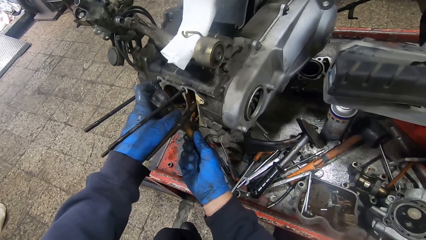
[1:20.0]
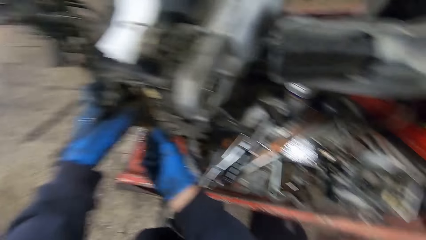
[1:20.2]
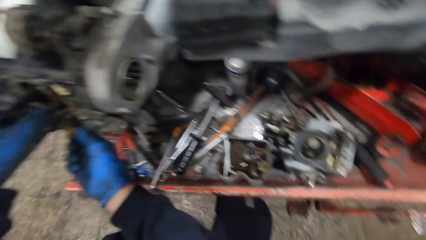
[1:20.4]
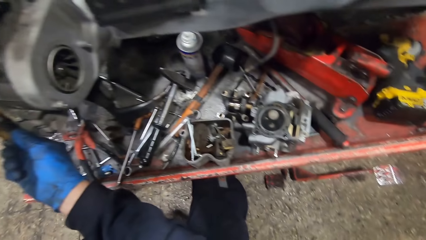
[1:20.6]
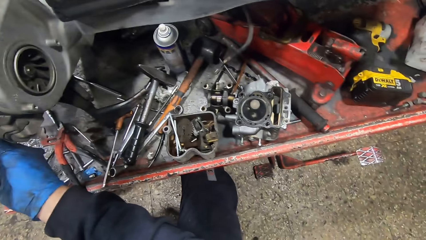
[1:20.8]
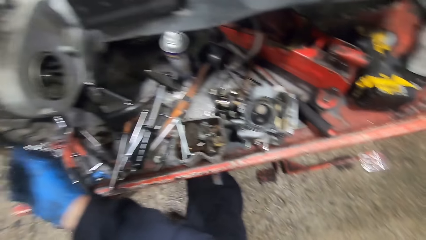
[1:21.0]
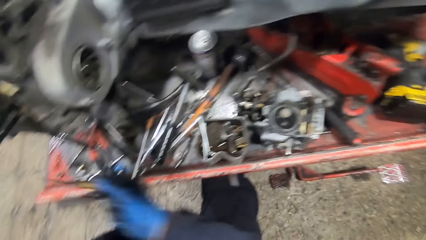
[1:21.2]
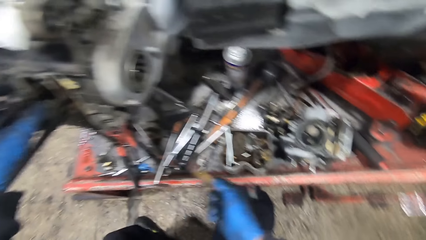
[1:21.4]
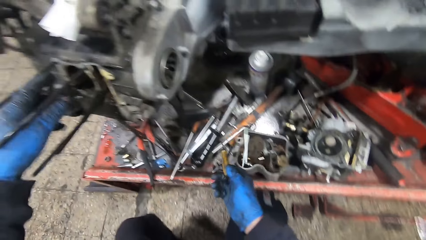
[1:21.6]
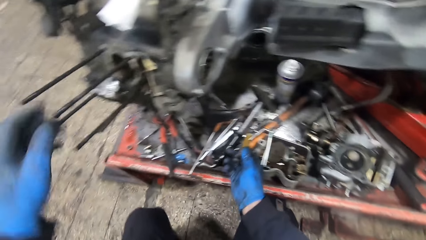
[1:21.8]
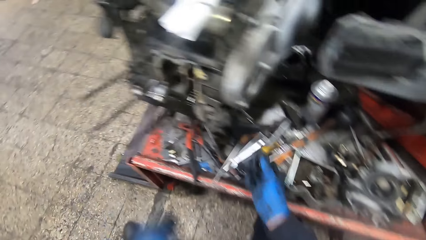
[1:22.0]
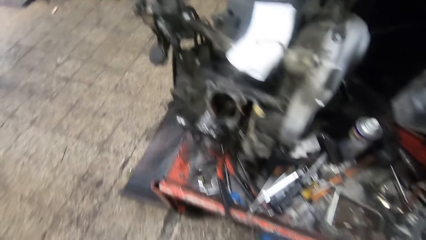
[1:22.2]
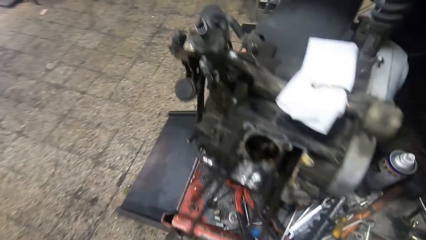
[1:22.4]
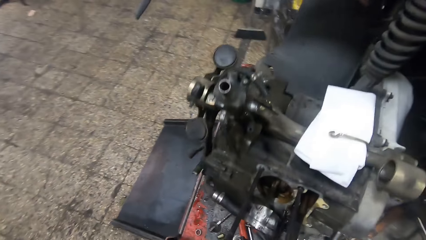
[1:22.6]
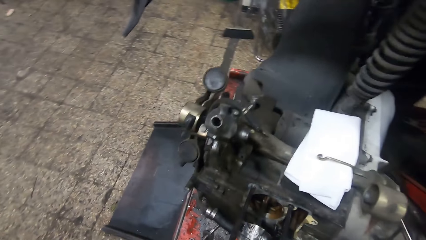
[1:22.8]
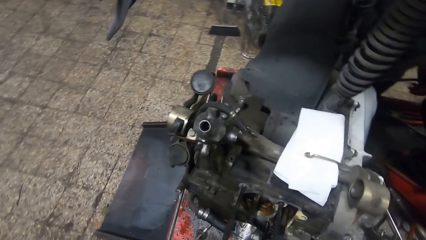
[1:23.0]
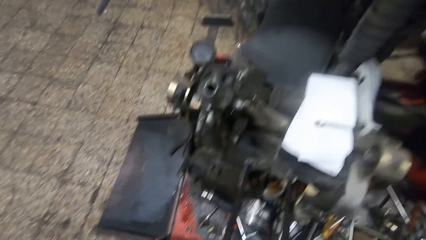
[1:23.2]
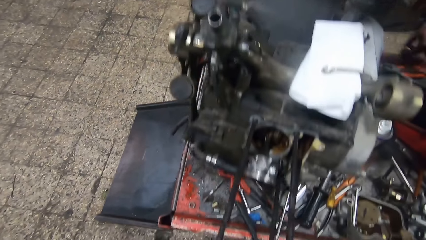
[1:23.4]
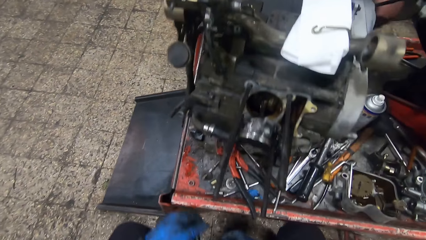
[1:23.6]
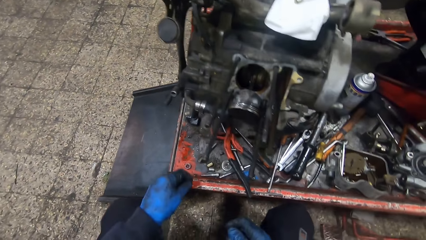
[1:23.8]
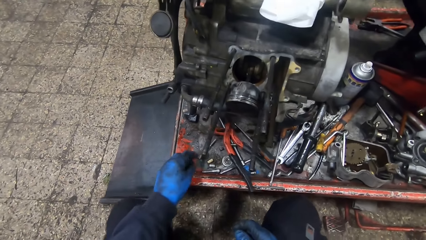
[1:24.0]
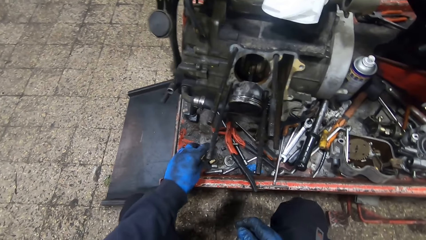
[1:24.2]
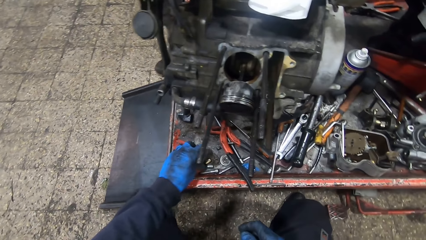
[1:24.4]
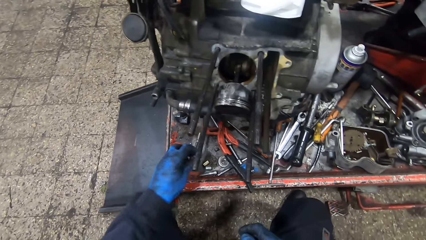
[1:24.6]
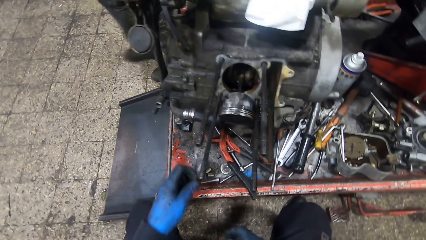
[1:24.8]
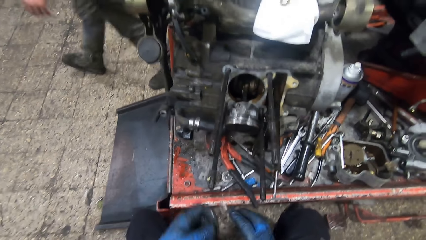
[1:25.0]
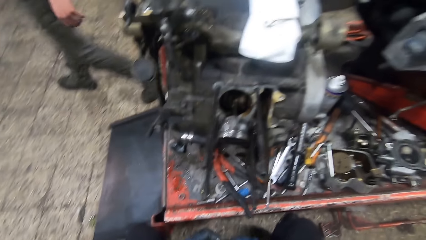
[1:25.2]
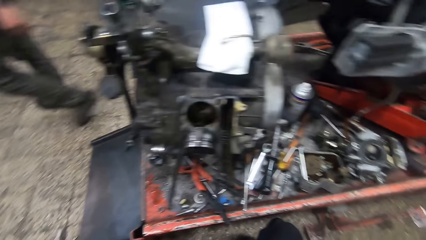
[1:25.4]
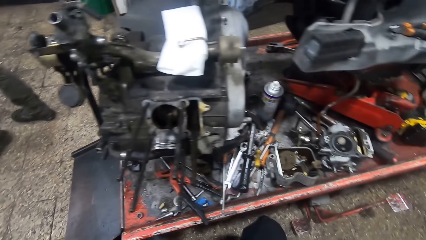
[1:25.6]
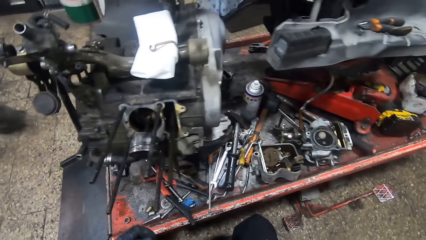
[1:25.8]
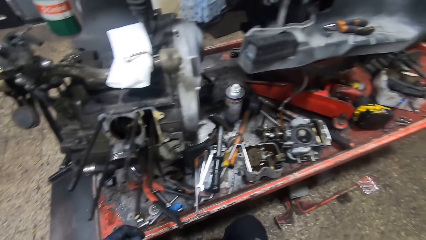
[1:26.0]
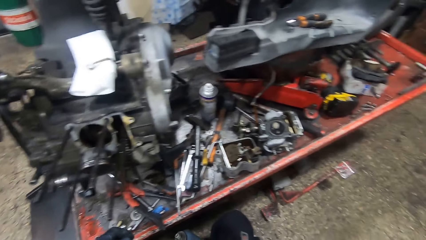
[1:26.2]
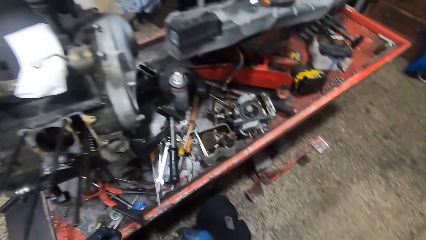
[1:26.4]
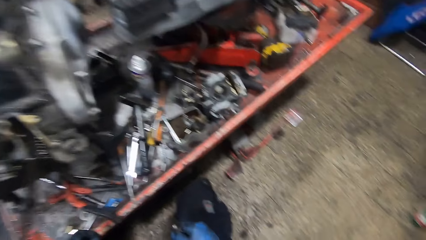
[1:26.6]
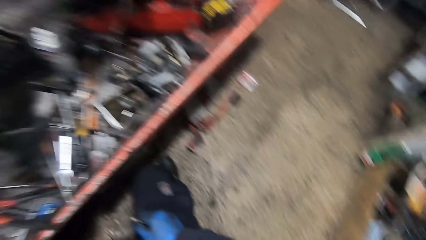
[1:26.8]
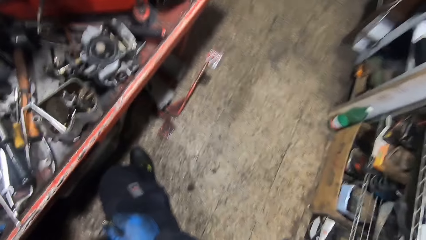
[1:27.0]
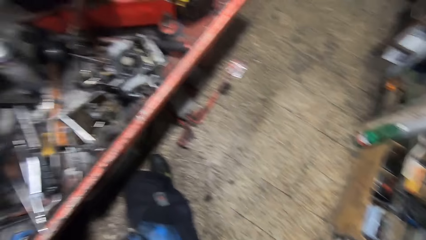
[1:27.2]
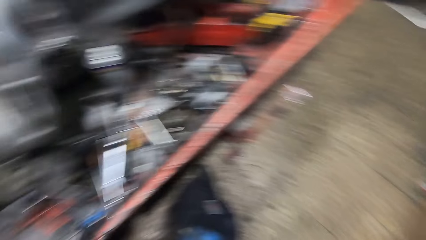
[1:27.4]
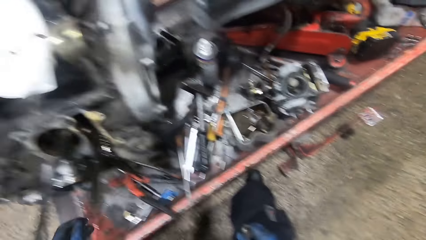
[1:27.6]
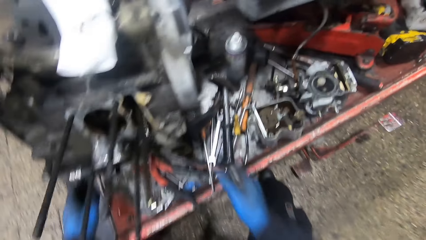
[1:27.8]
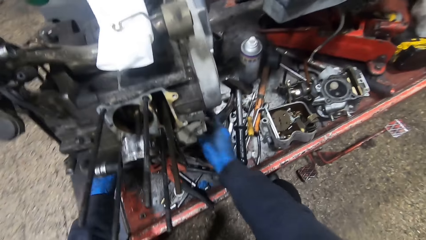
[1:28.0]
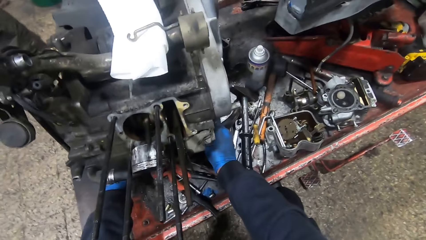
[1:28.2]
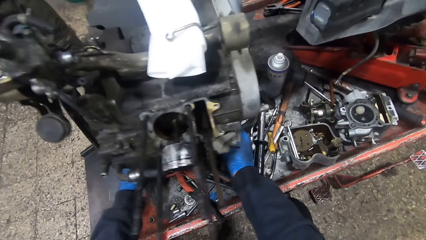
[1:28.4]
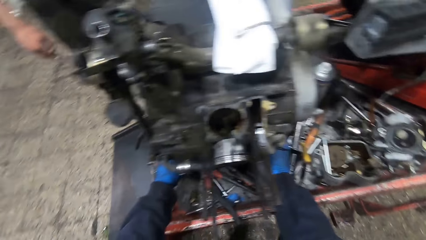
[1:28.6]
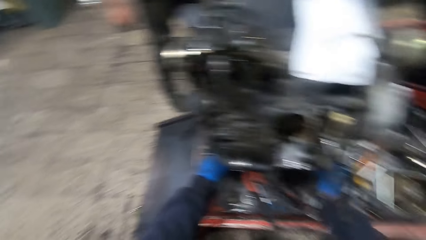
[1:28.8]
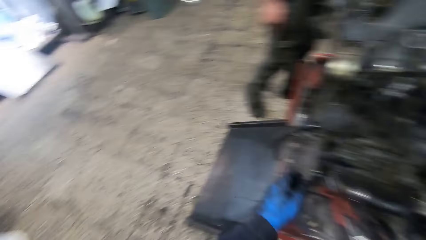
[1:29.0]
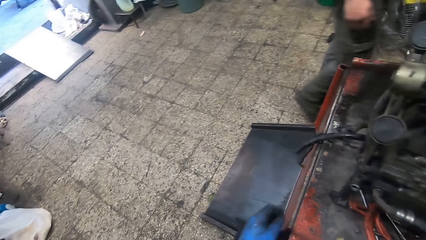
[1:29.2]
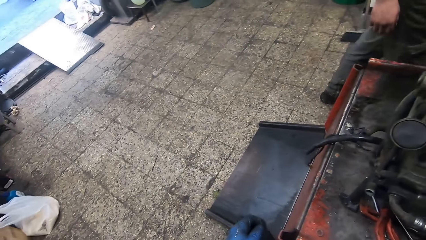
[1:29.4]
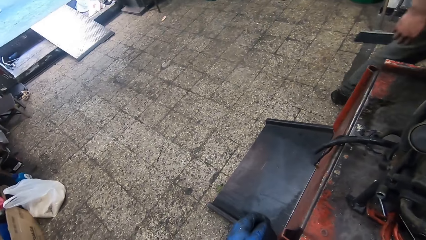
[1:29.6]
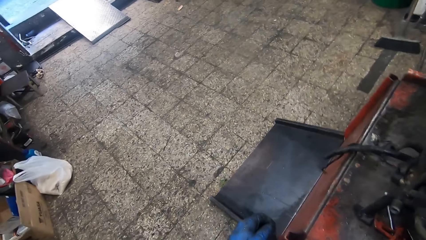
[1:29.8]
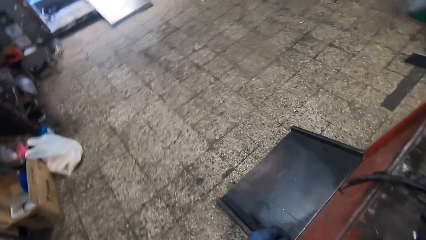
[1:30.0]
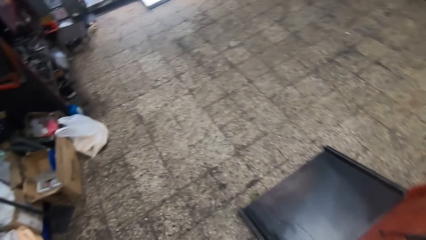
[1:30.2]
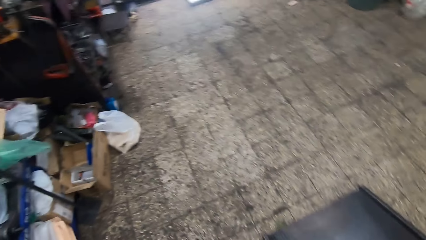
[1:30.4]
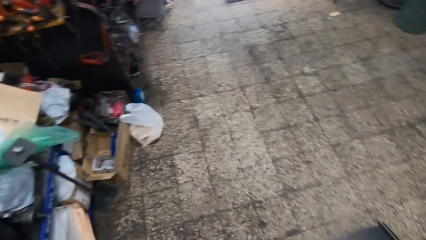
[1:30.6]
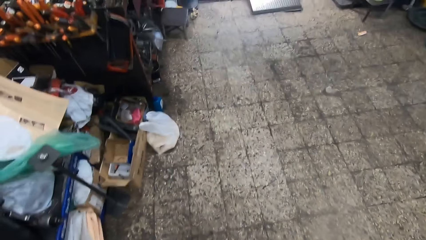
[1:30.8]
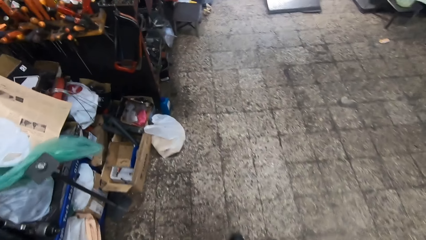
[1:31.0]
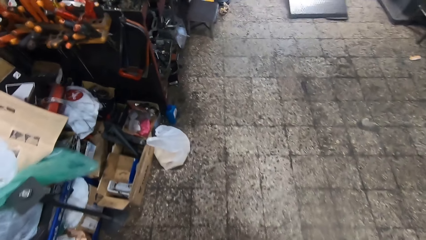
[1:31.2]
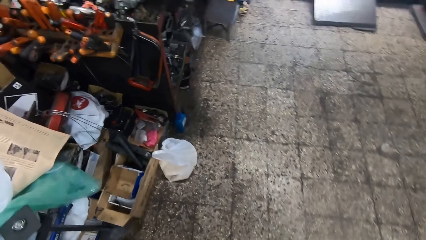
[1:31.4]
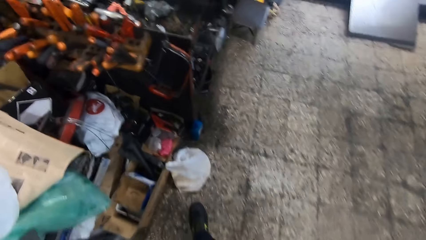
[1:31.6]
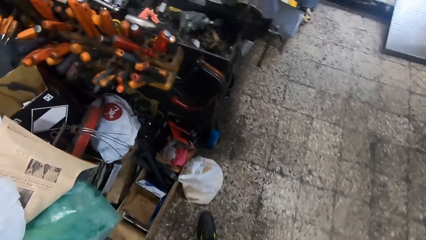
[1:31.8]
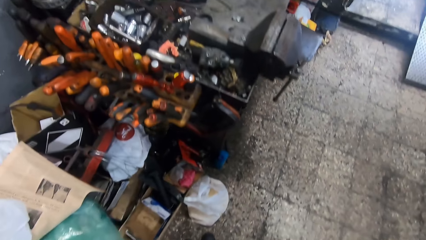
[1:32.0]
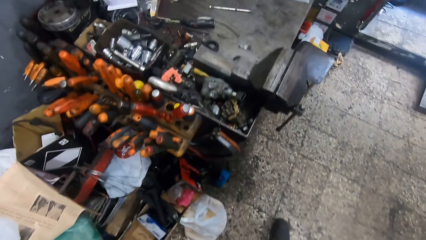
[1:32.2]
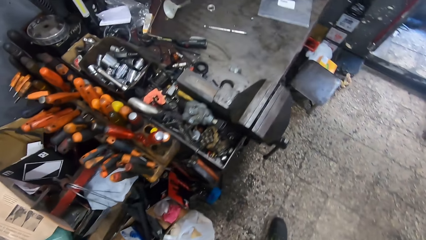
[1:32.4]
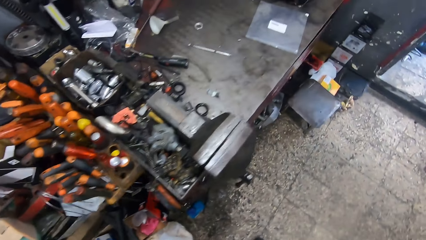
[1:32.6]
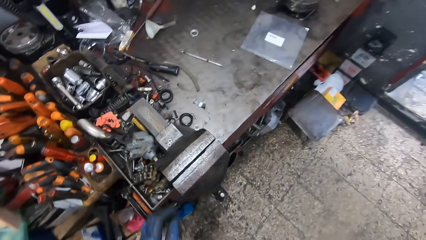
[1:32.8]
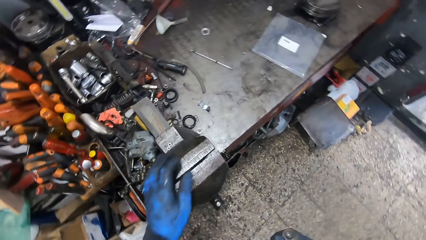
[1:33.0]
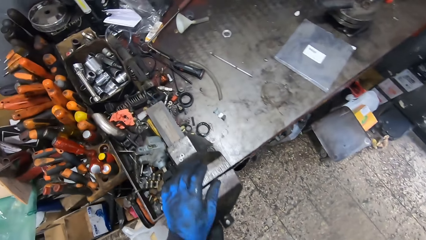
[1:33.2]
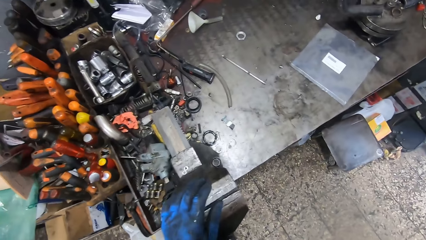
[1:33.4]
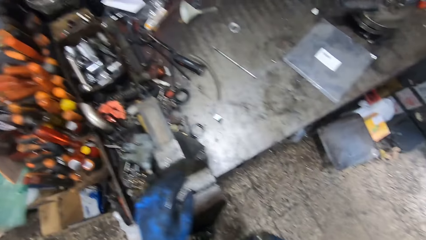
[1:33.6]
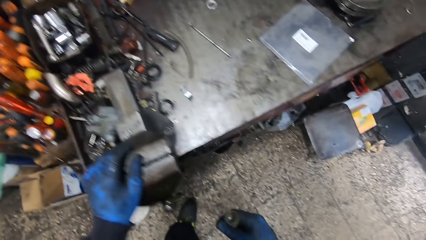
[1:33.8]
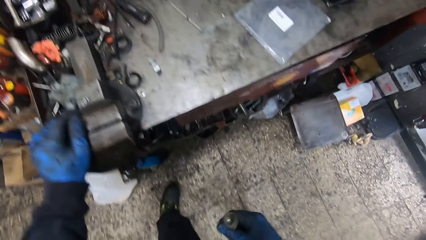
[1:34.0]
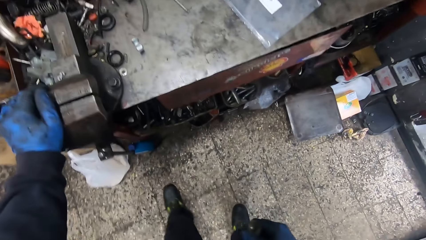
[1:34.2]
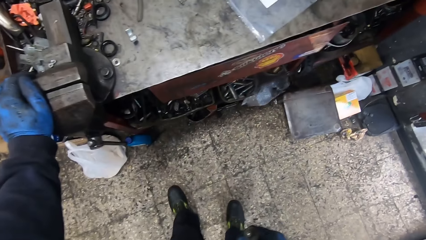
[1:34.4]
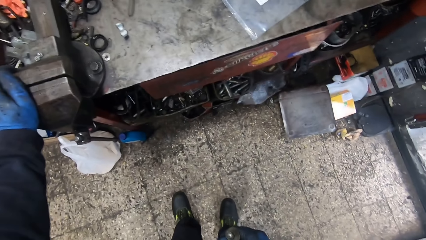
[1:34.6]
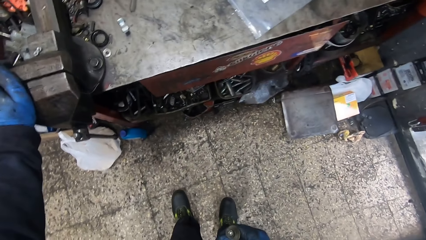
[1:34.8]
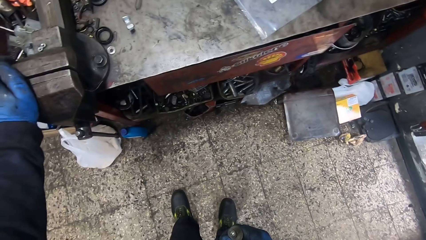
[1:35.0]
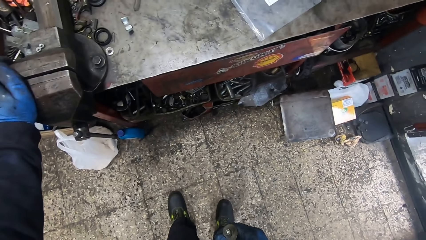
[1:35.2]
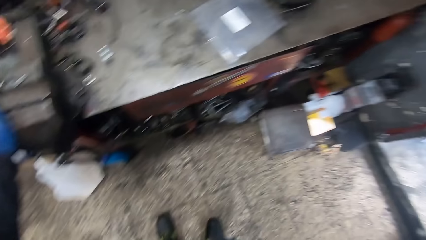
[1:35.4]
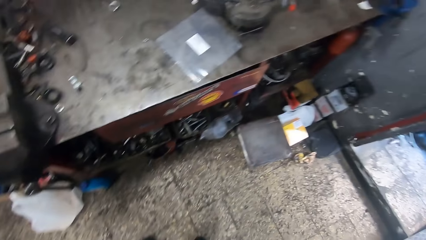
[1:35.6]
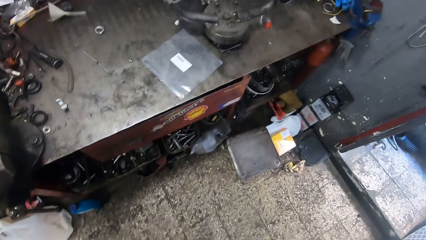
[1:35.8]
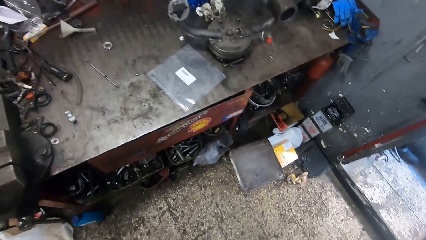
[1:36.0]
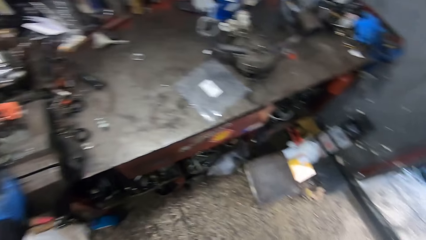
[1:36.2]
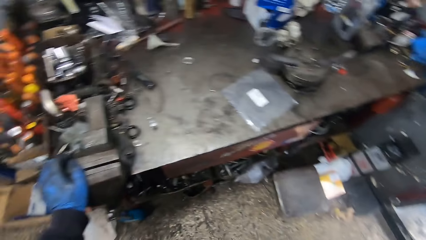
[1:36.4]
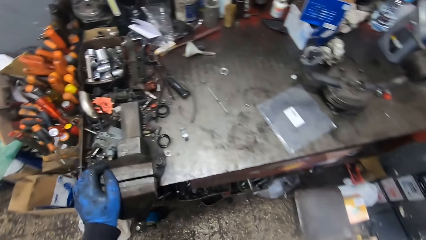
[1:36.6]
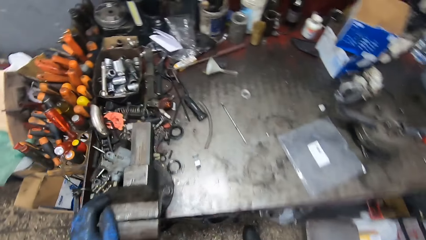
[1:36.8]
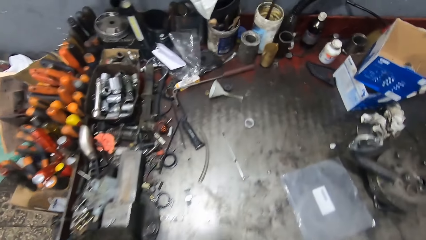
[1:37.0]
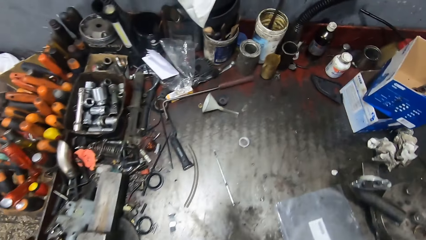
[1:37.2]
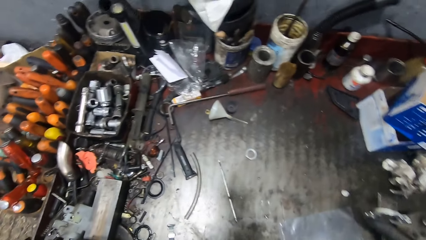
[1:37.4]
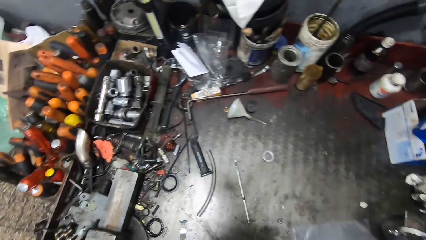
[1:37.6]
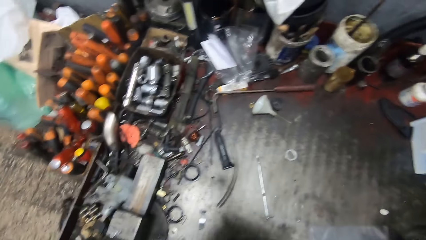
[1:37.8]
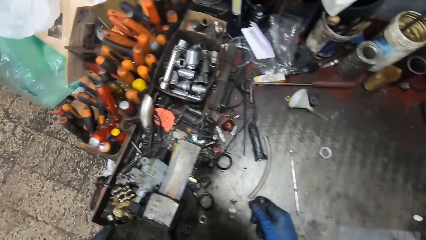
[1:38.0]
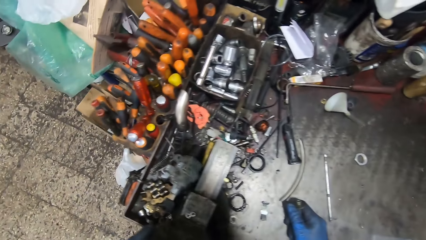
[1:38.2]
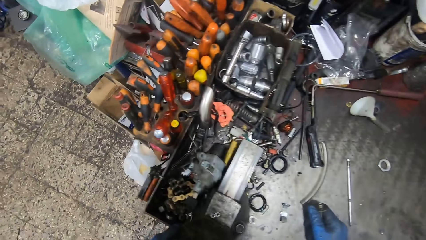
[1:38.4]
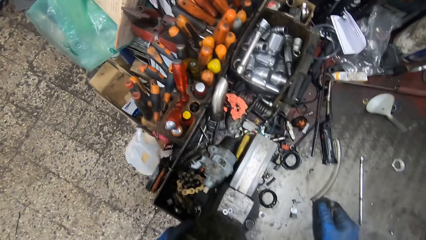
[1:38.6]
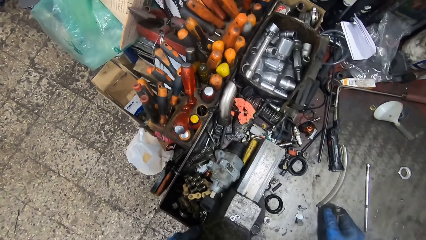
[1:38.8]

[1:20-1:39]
The camera wearer drops the tiny screwdriver on the workbench. He picks up a metal rod from the workbench with his left hand. The man walks out of the workshop. The man walks back into the workshop. The camera wearer places his left hand on a metal on the work table. He holds the cutting machine. He looks around the garage.
